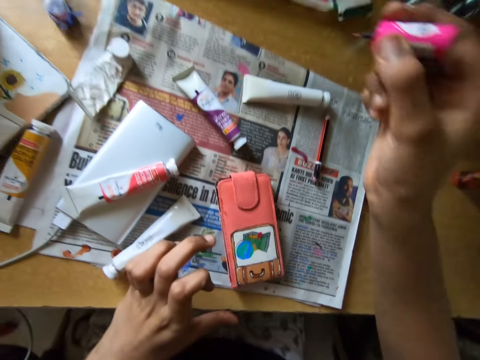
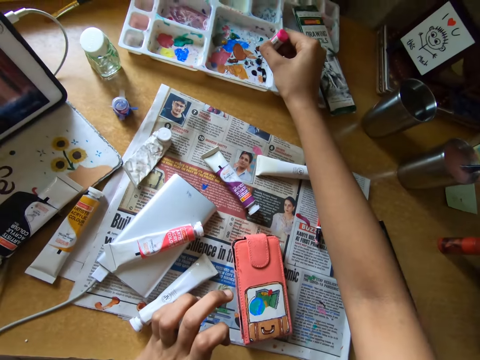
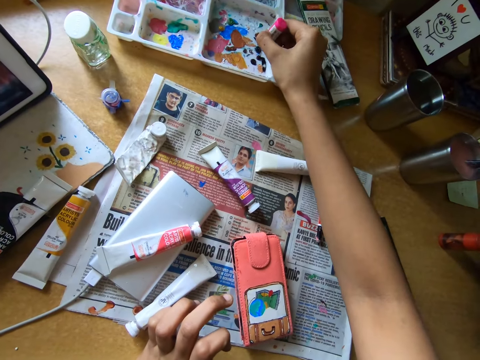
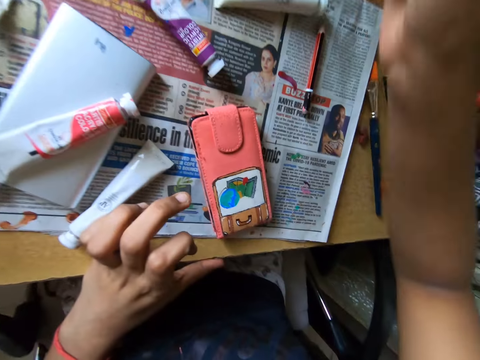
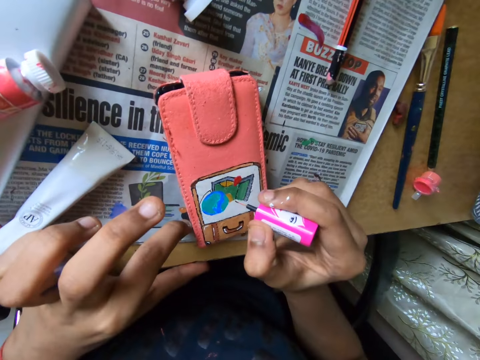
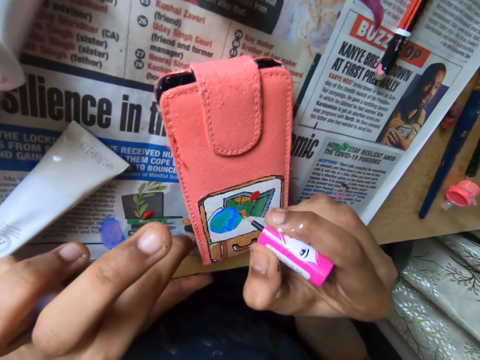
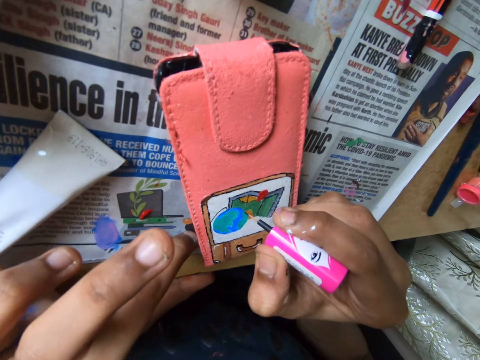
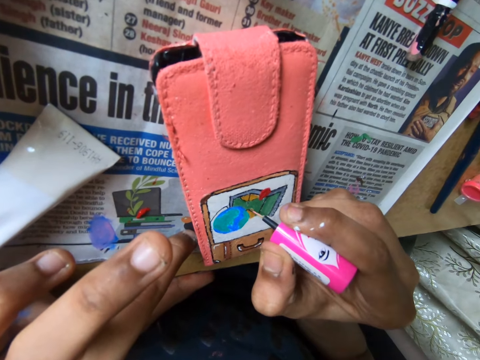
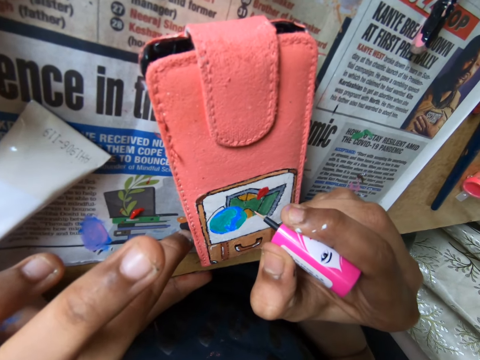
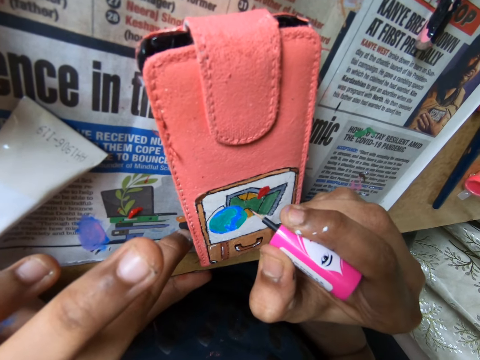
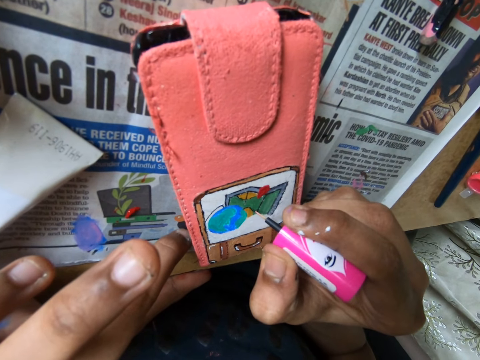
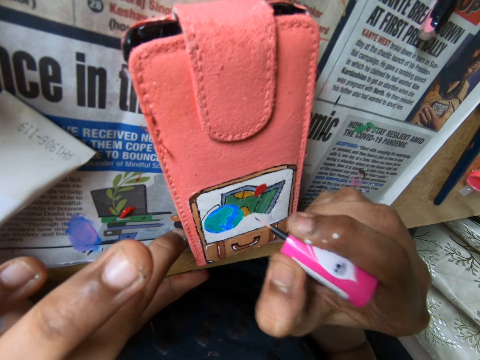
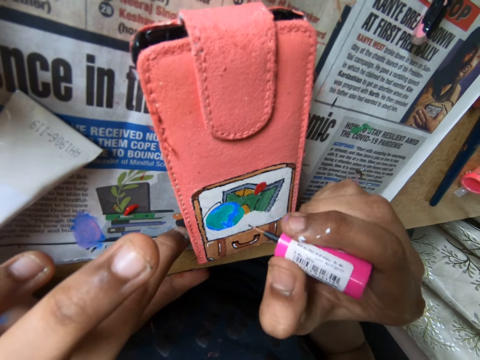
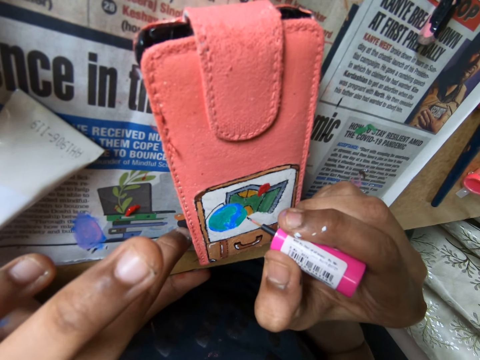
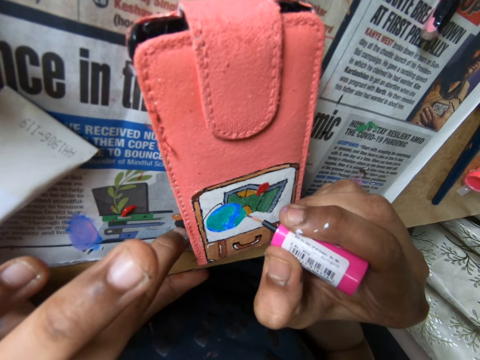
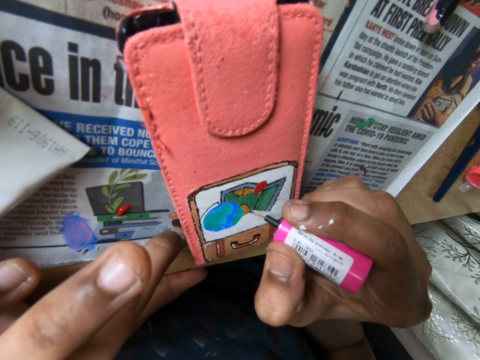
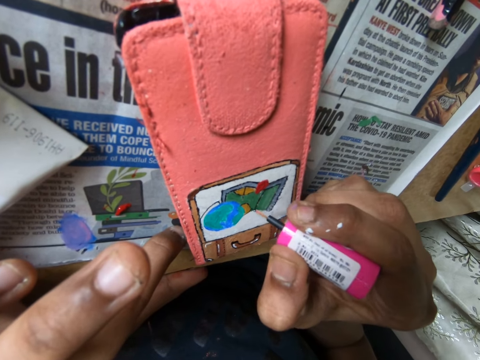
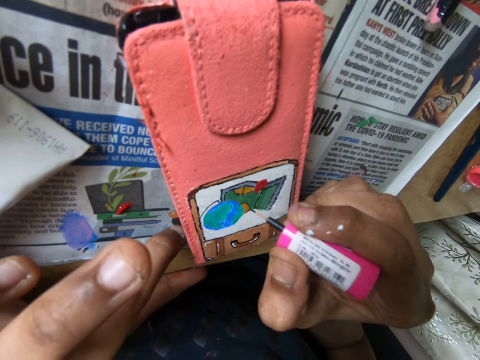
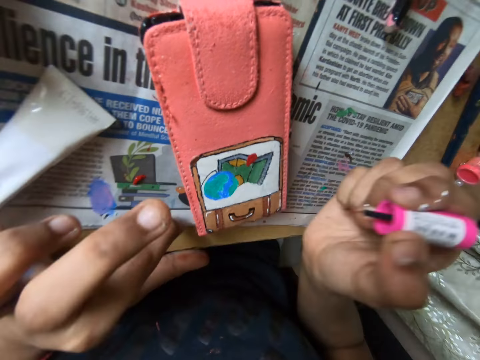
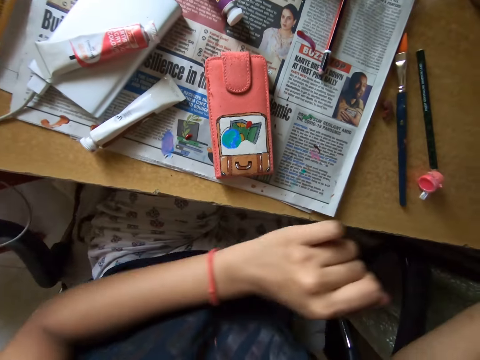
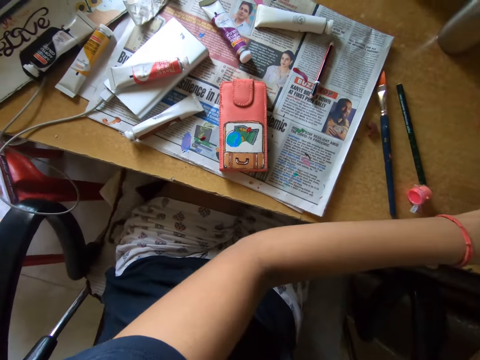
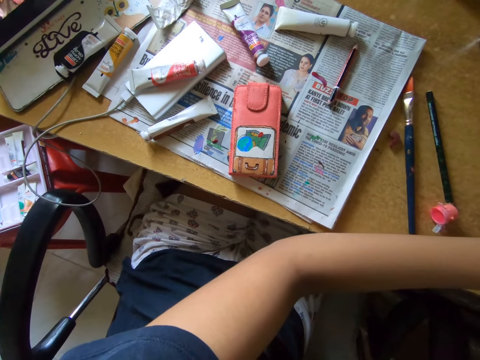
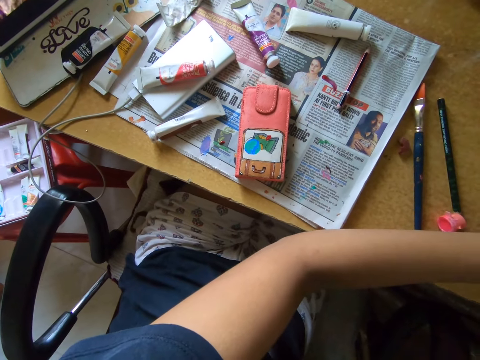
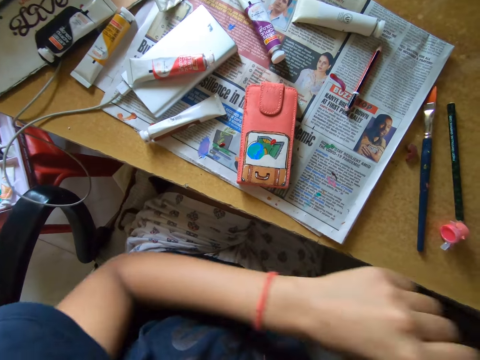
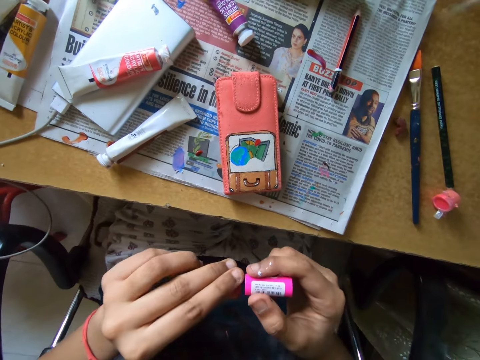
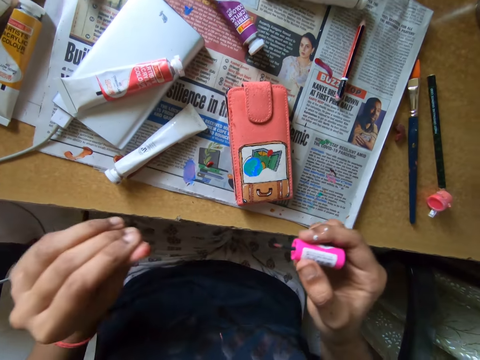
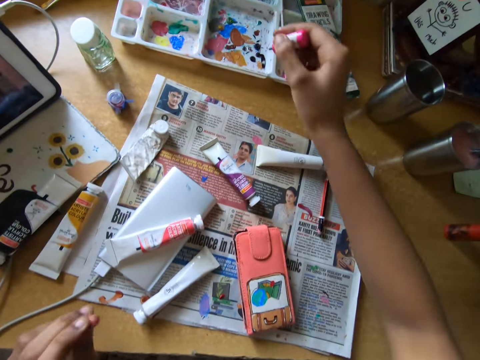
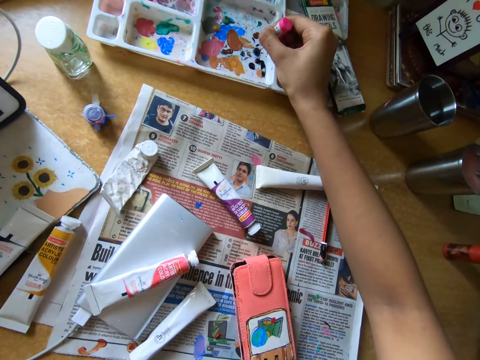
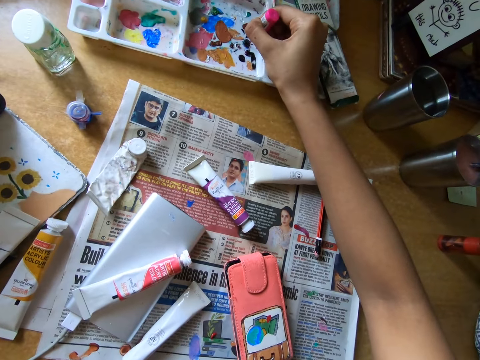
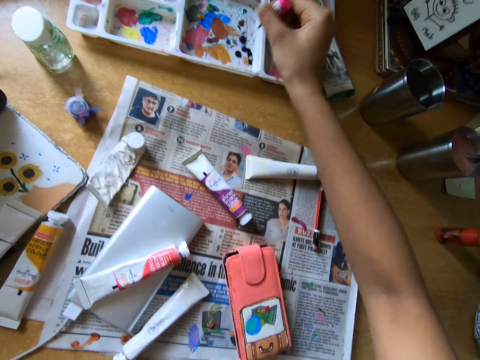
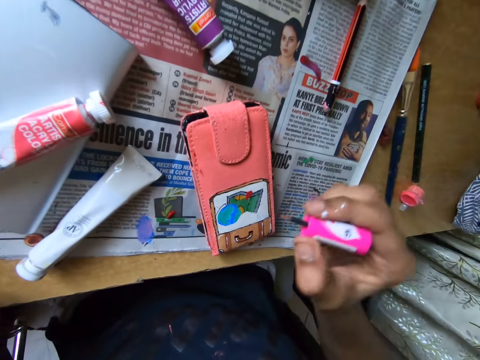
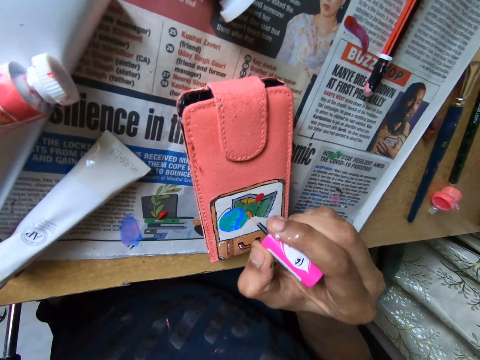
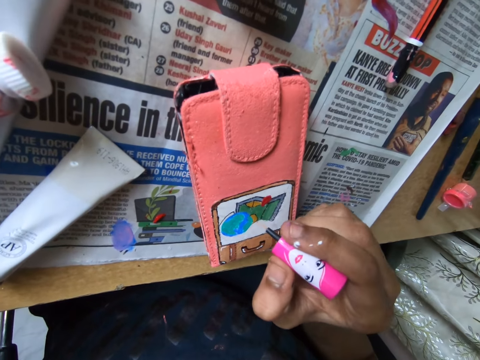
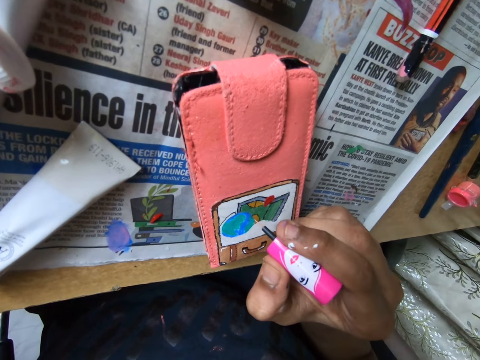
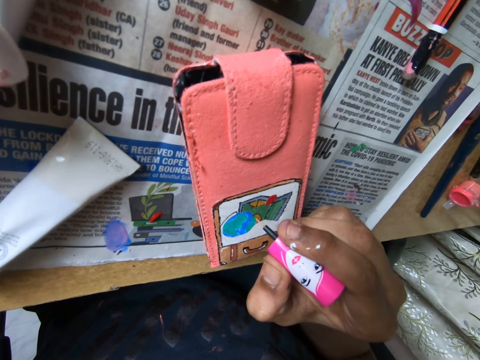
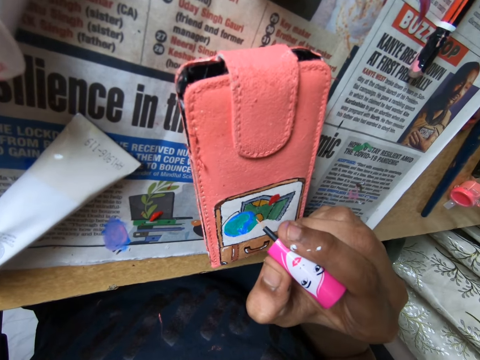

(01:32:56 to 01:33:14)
The camera wearer dabs the paint brush on a paint set on the table with her right hand. She paints on the phone case on the table with the paint brush in her right hand. She stretches the hand. She rubs the tip of the paint brush with her left hand. She holds the tips of the paint brush or polish brush. She dabs the paint brush on the paint set on the table with her right hand. She paints on the phone case on the table with the paint brush in her right hand.

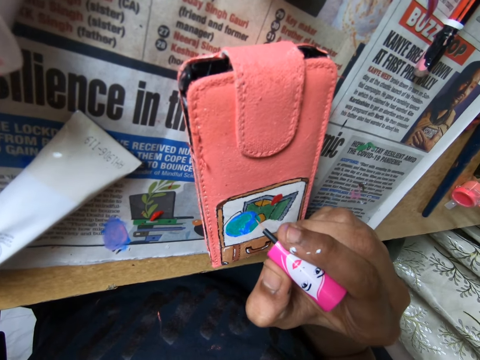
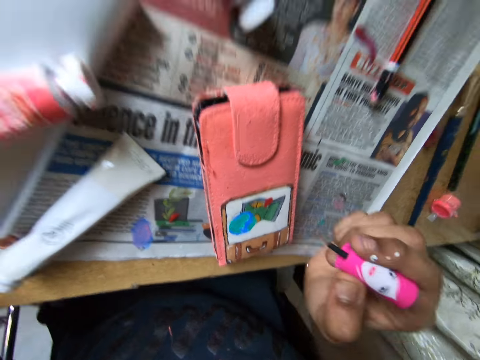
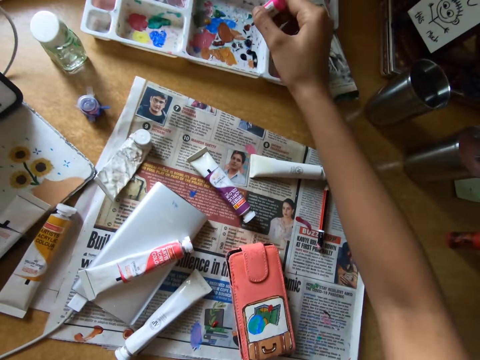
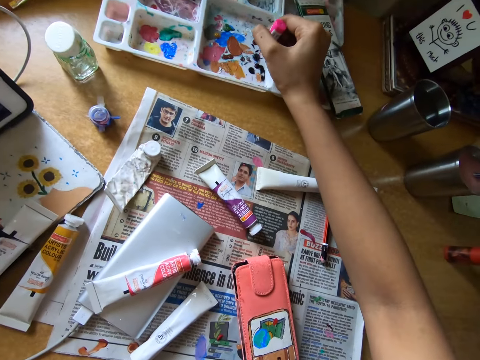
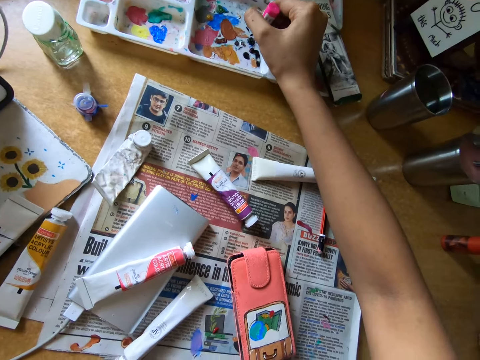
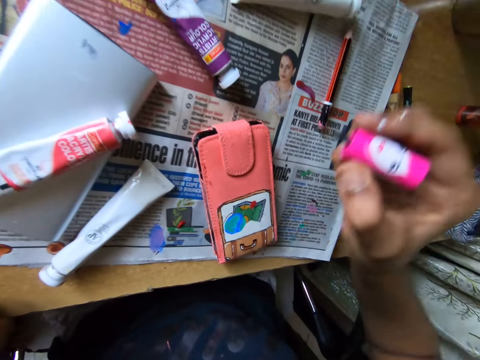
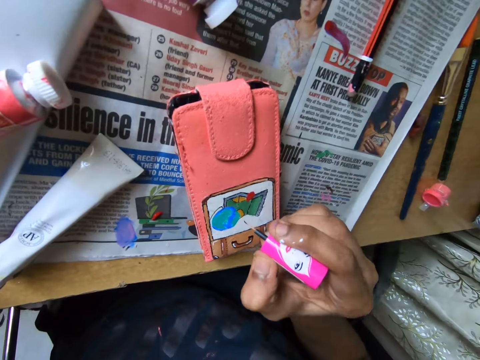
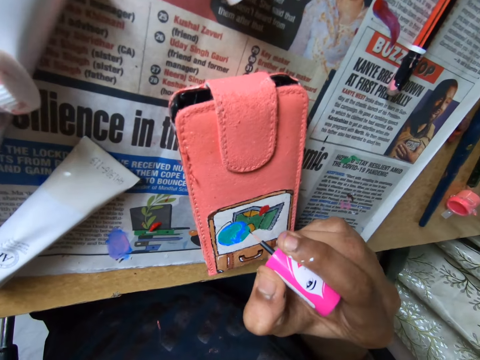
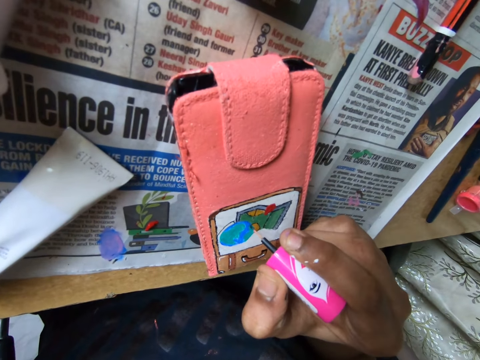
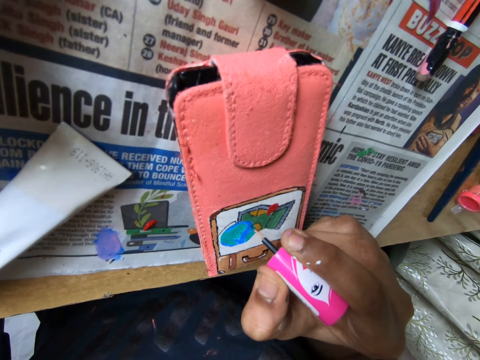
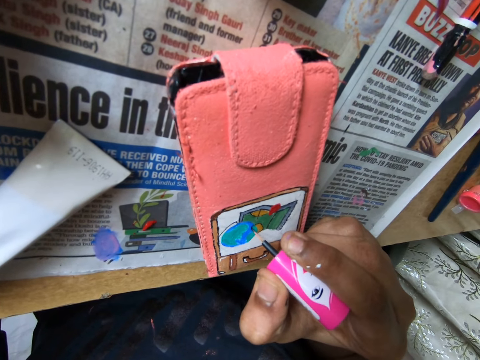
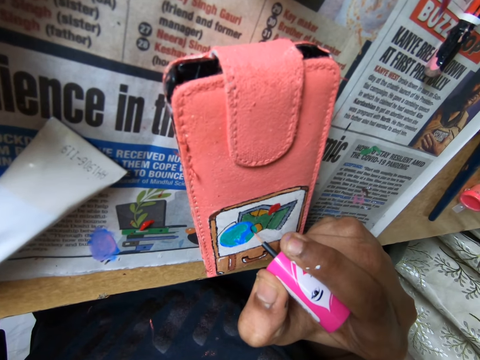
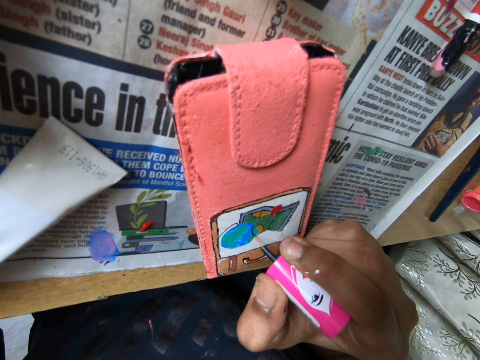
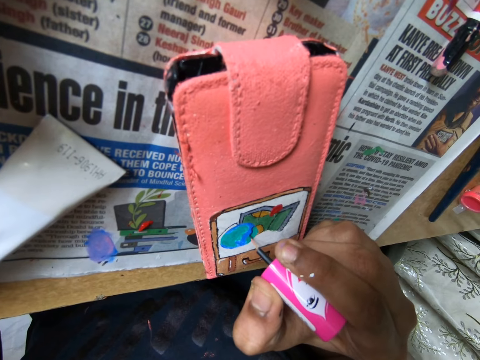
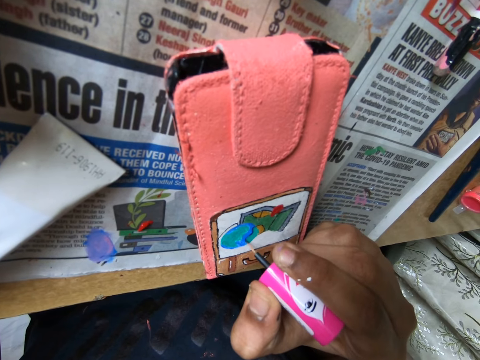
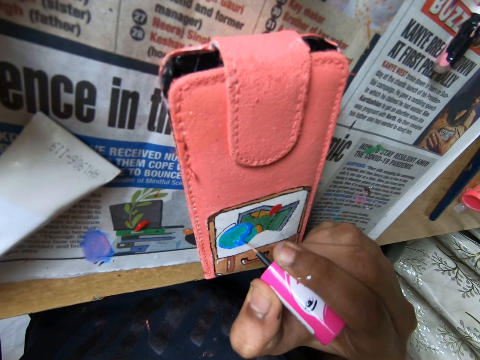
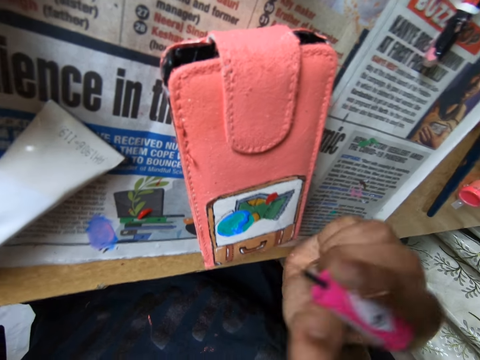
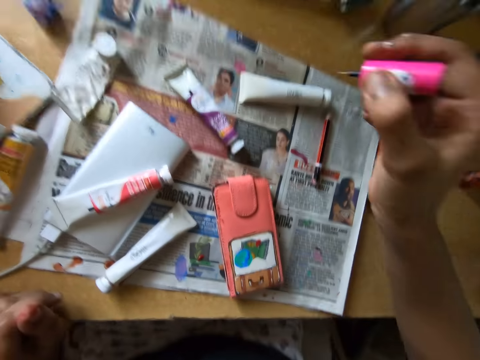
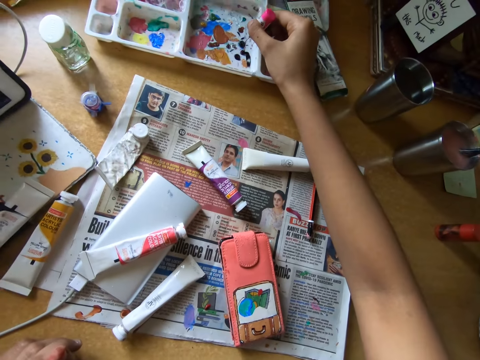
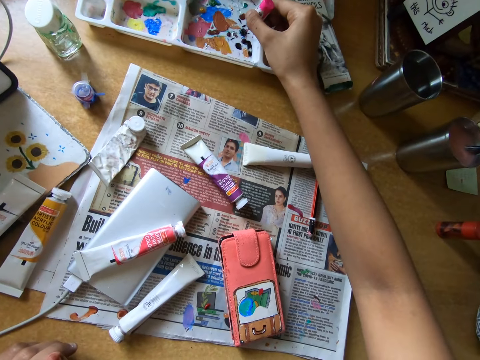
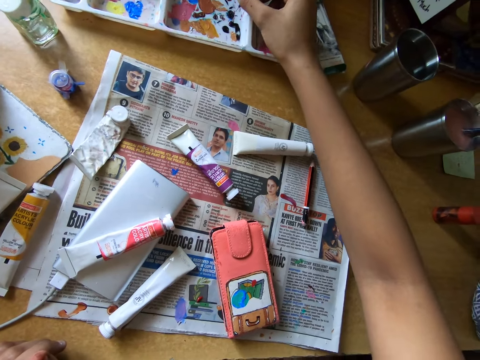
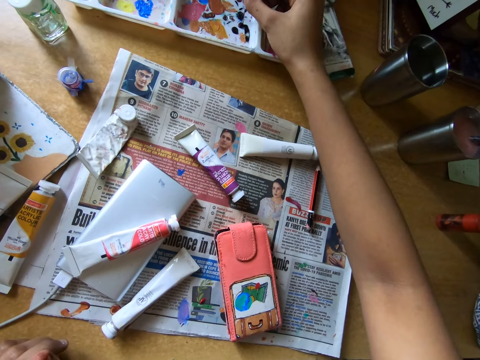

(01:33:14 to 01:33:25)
The camera wearer dabs the paint brush on a paint set on the table with her right hand. She paints on the phone case on the table with the paint brush in her right hand. She dabs the paint brush on the paint set on the table with her right hand.
